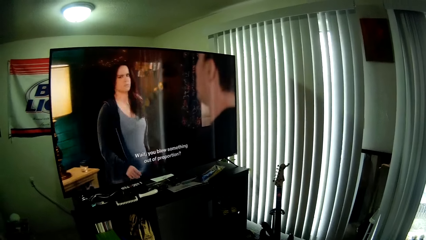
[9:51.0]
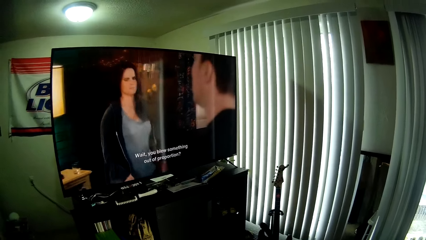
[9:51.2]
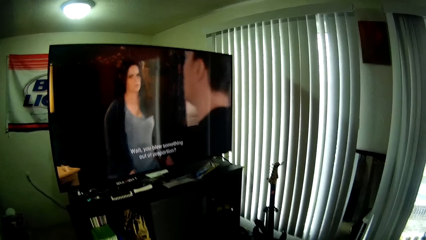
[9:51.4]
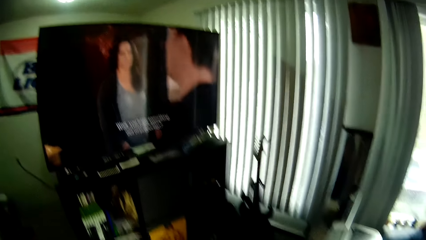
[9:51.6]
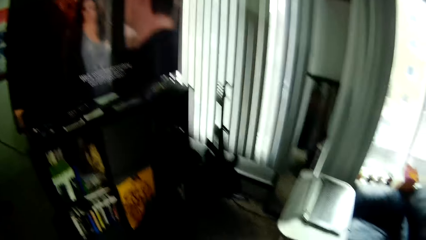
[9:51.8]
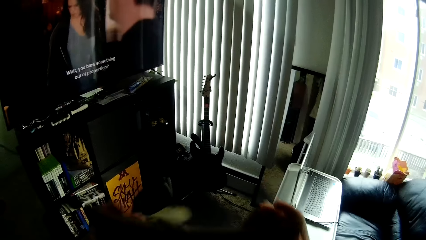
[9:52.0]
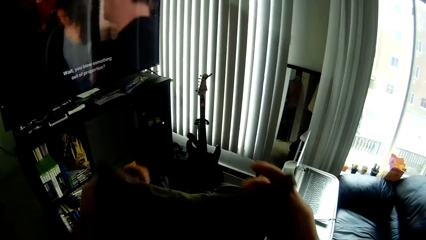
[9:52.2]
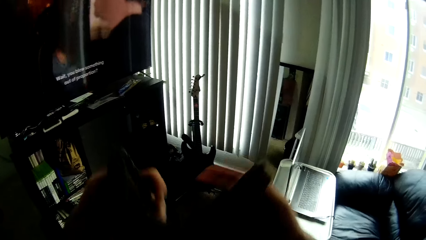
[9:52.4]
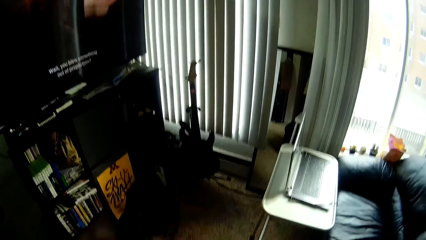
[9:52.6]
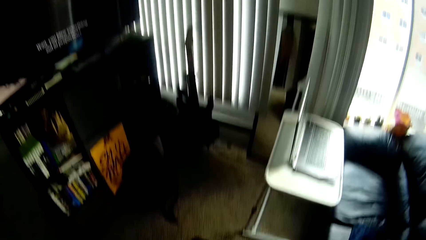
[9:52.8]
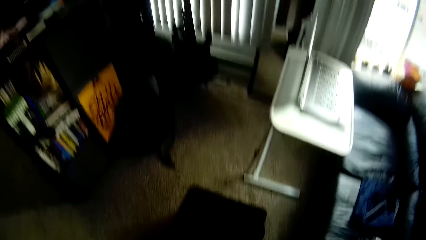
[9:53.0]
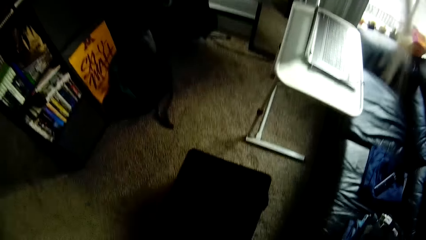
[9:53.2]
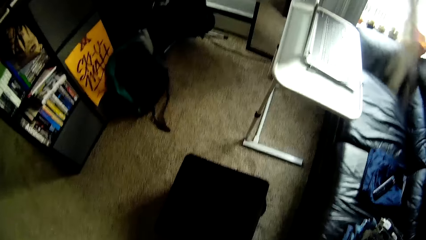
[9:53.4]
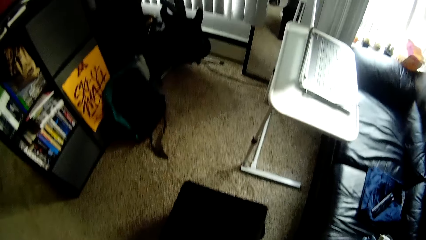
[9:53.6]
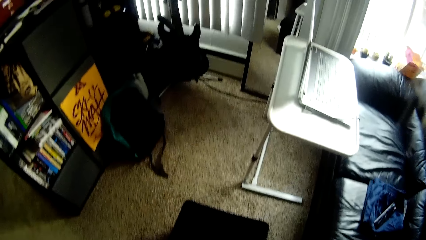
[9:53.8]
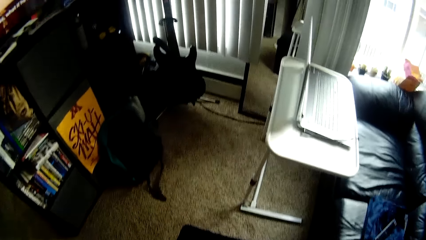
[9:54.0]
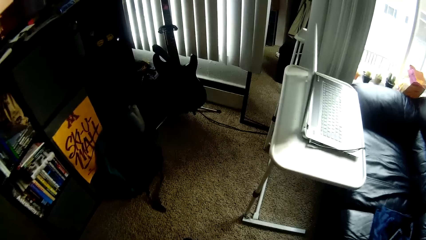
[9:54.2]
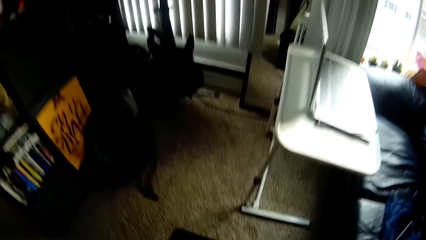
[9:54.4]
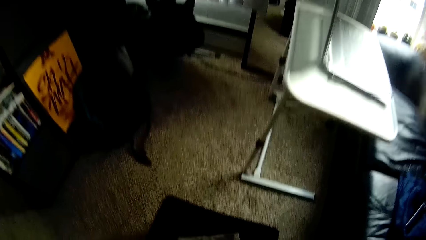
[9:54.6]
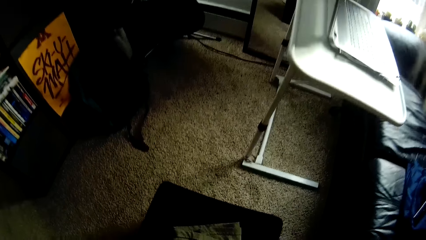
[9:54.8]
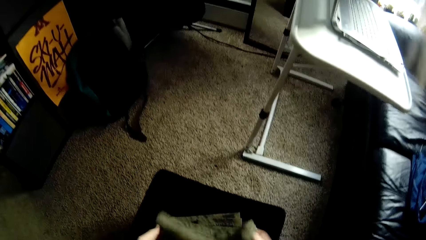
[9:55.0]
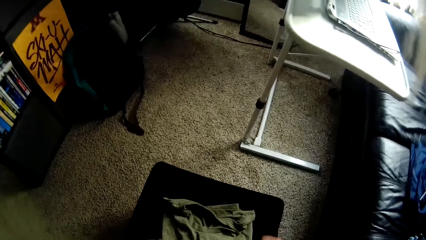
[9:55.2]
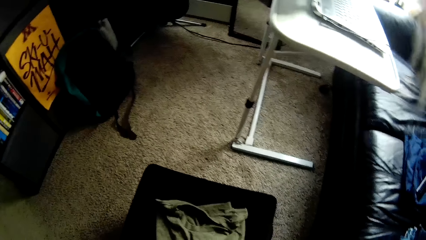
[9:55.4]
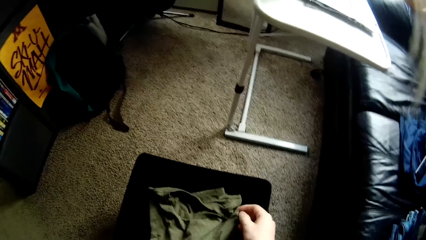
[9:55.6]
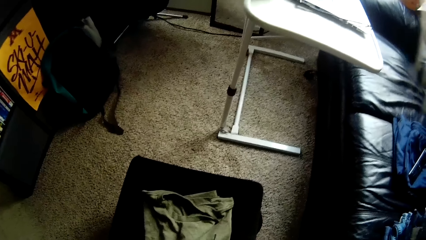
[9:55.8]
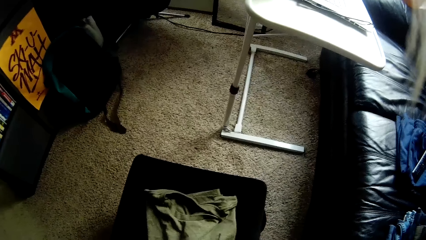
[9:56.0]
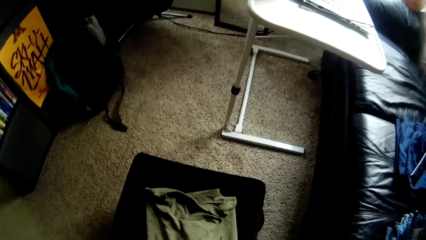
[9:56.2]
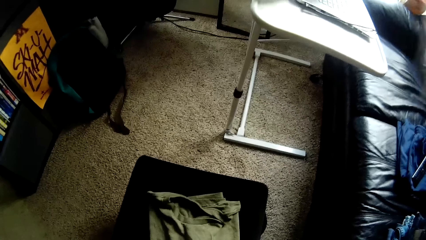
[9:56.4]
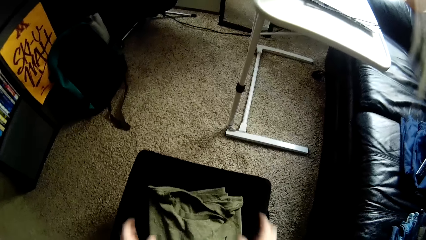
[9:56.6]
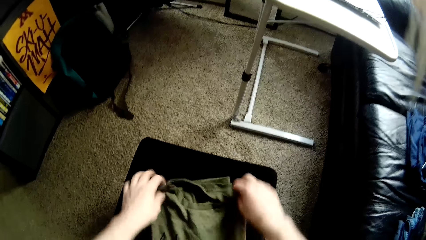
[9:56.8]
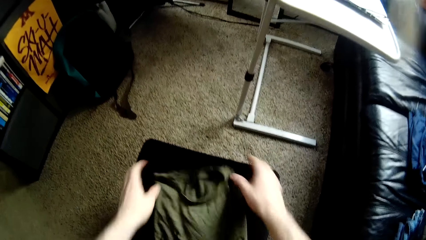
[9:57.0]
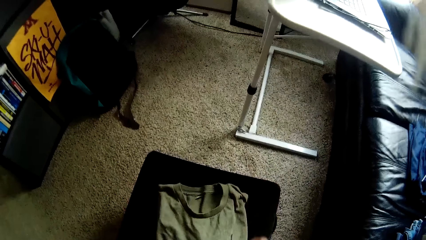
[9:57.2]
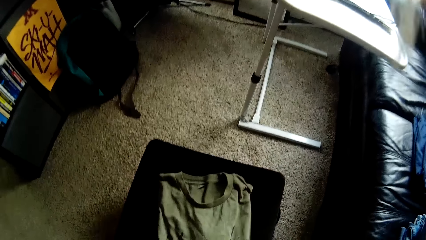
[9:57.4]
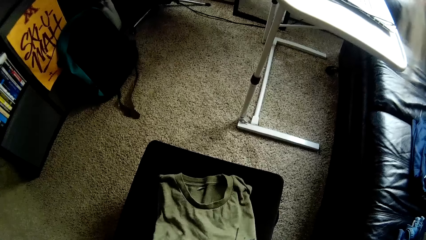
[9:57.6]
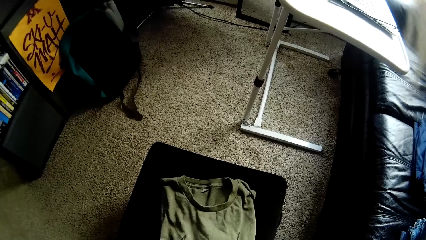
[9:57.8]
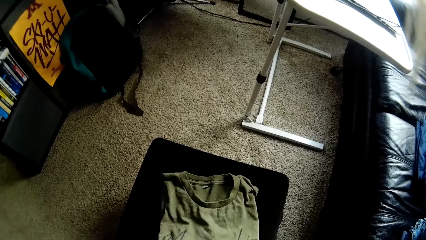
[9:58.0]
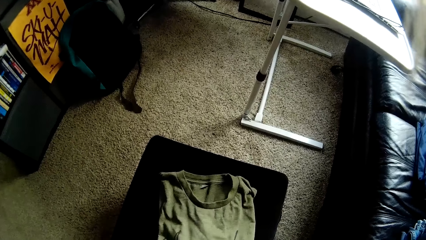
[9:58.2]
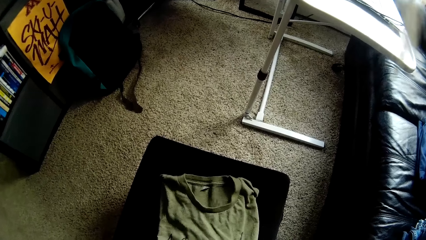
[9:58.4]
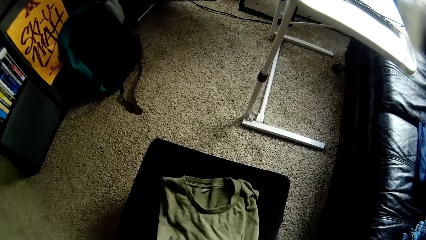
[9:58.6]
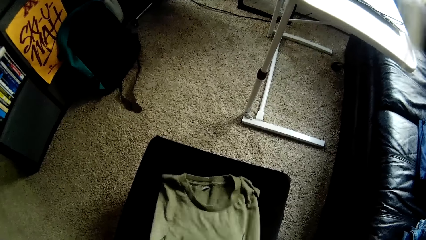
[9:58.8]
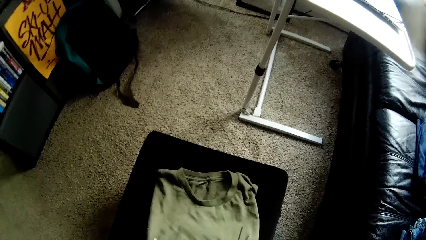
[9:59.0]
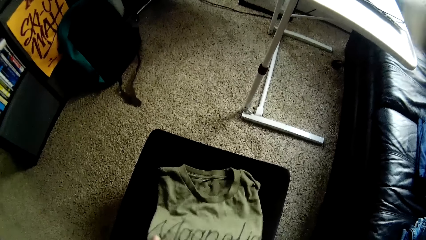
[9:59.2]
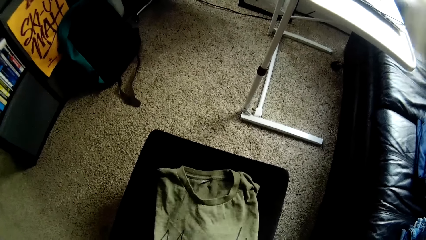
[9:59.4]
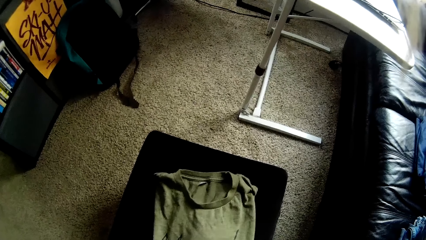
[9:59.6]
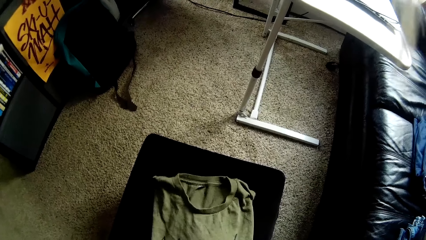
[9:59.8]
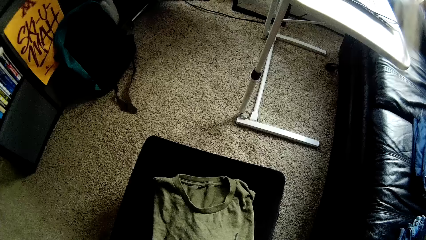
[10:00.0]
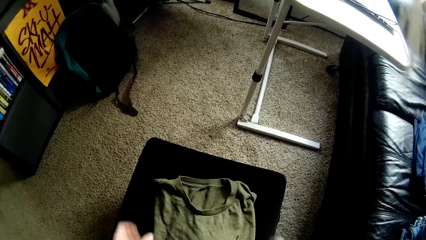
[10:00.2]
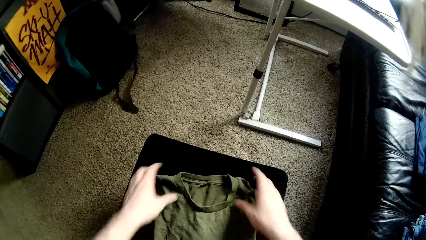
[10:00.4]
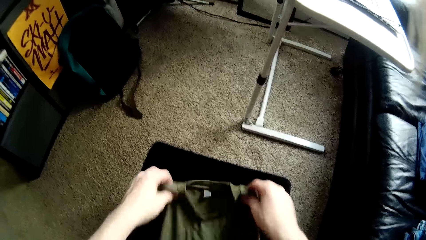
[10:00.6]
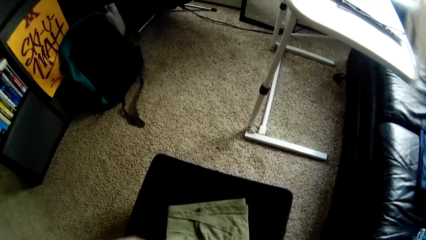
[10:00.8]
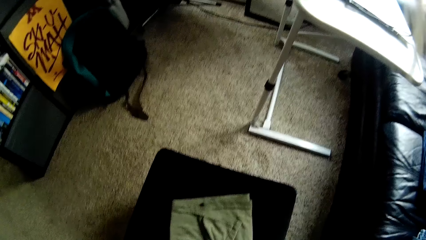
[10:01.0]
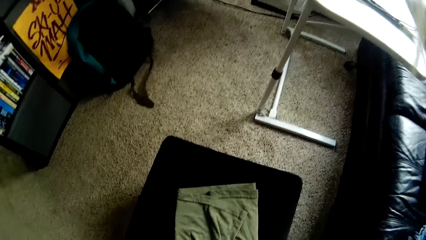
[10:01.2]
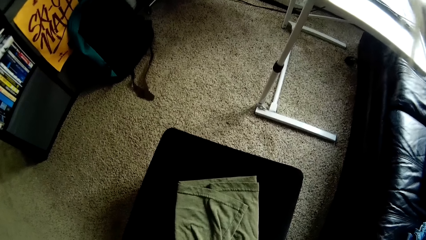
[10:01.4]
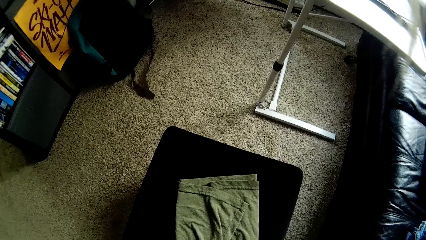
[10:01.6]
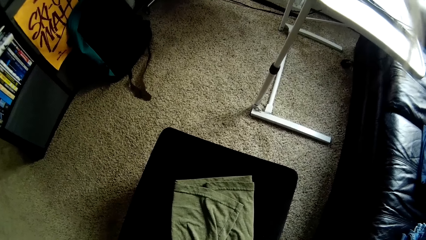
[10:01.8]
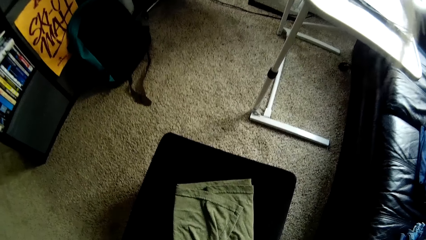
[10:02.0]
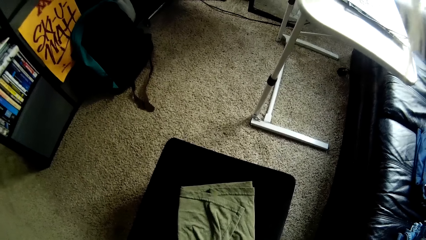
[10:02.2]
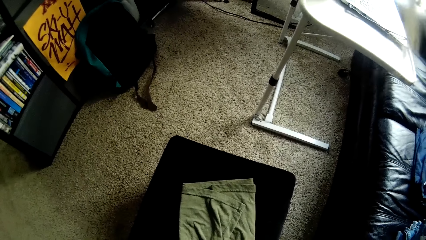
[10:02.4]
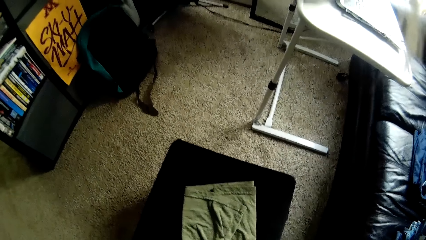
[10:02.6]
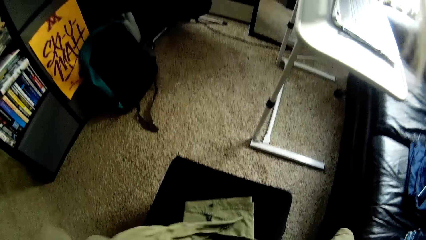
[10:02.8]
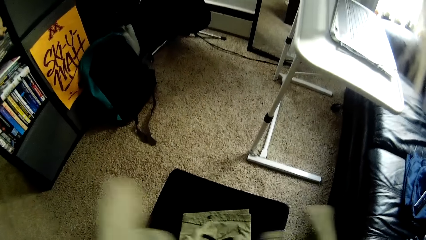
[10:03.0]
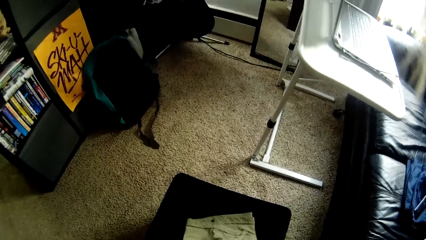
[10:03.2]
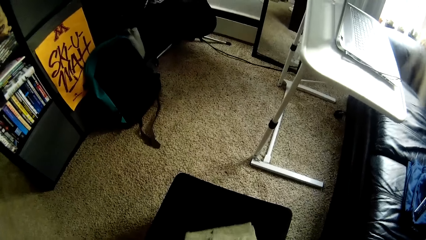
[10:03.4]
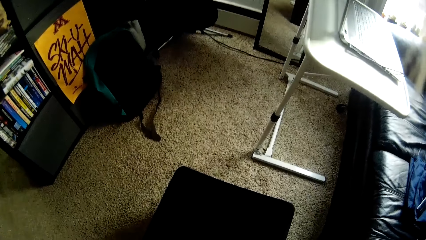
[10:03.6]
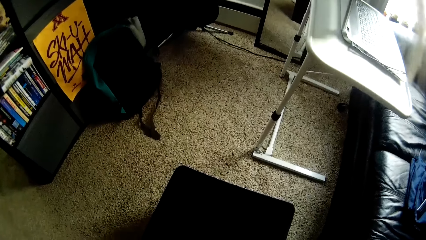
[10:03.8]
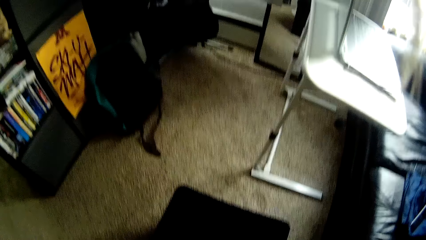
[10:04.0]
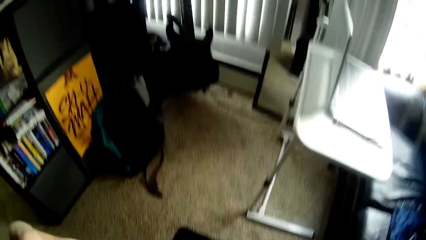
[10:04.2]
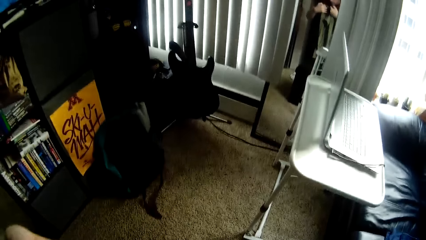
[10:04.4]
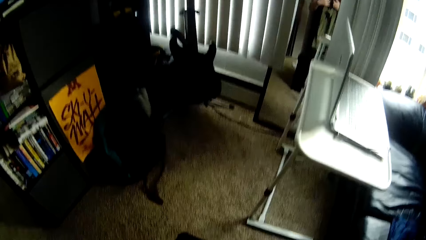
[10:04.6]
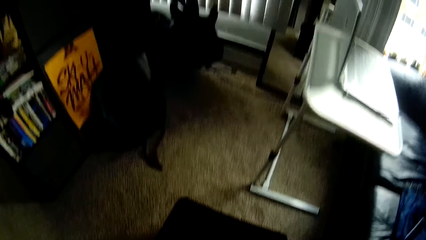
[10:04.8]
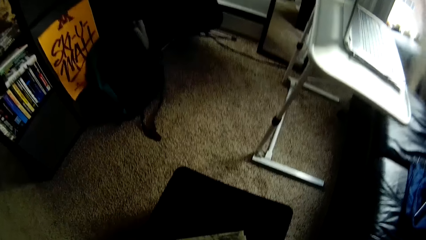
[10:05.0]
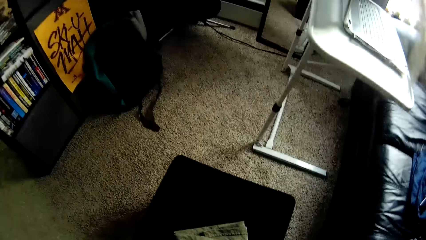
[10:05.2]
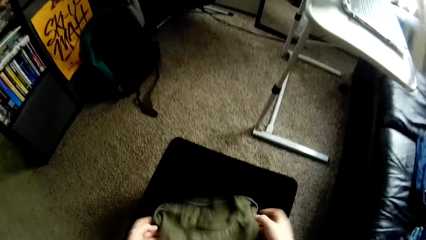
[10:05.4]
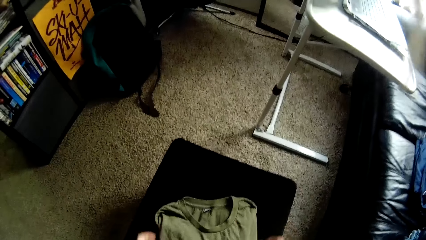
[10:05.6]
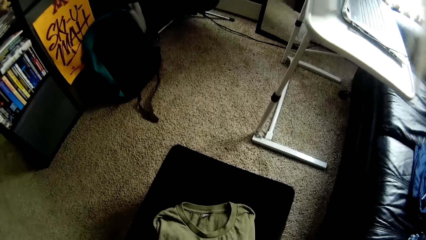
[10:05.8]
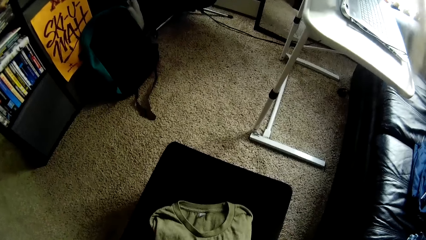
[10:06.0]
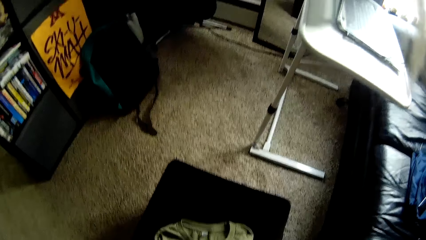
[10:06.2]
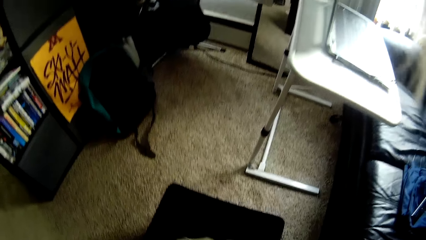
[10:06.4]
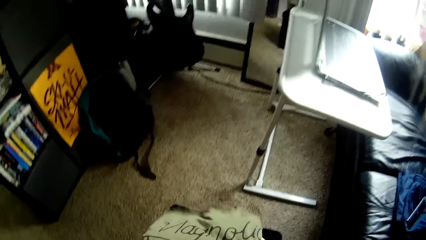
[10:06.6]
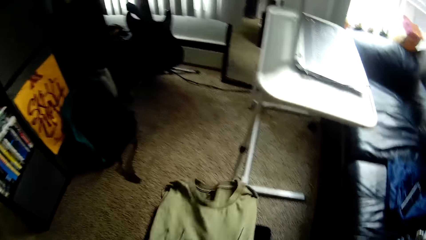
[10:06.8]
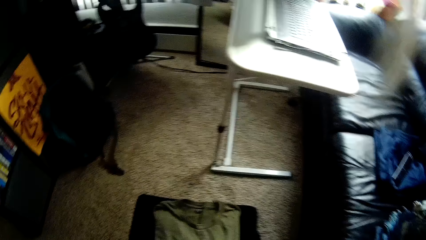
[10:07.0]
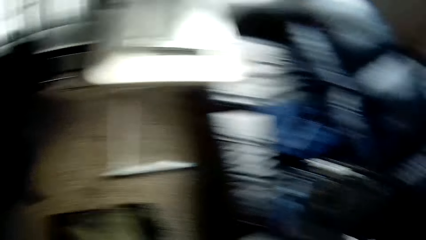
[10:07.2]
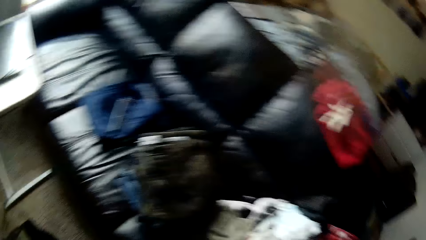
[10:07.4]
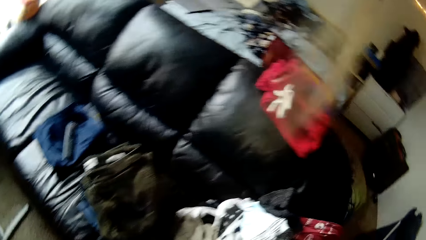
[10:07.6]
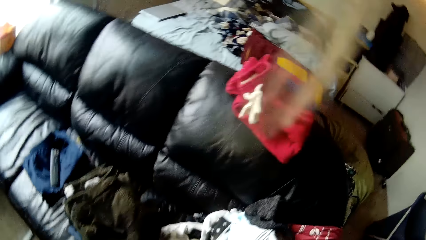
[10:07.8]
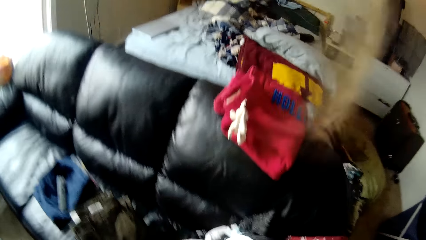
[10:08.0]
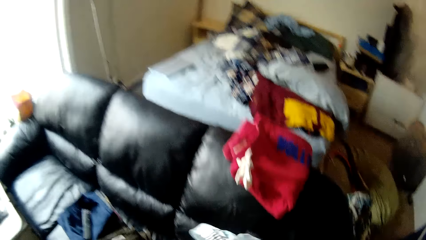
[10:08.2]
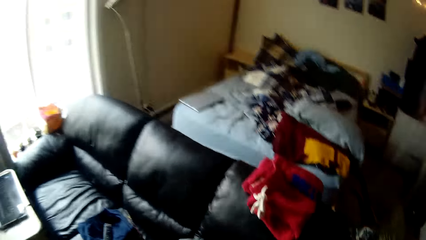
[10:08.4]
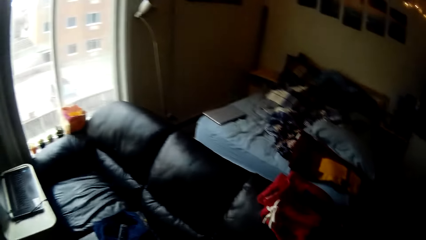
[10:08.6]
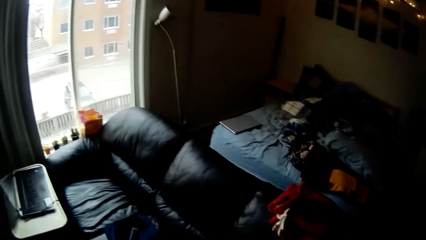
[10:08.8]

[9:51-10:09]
The camera wearer watches the television. They fold a t-shirt. They put the t-shirt on a table. They touch a cloth on a bag with both hands. They straighten the t-shirt. They align the t-shirt. They fold the cloth on the bag with both hands. They pick up the t-shirt. They put the t-shirt on the table. They align the t-shirt. They step away from the table. They pick up the cloth.
